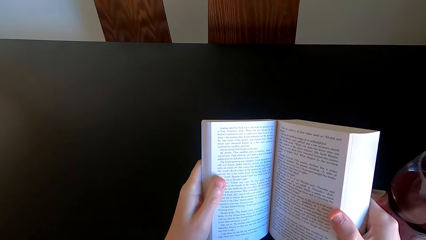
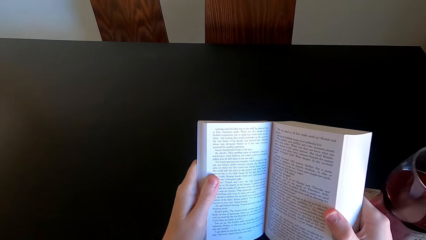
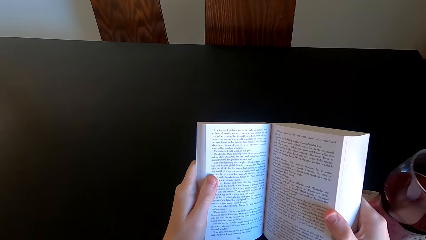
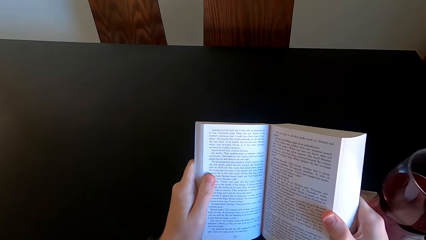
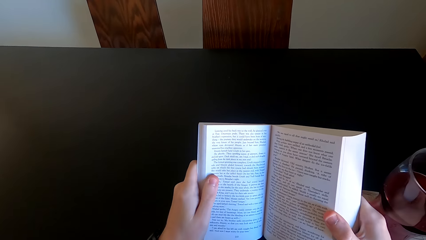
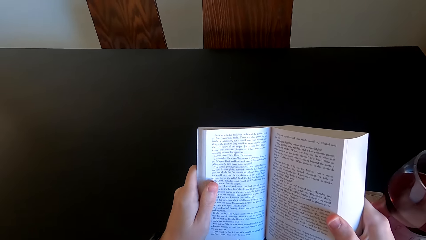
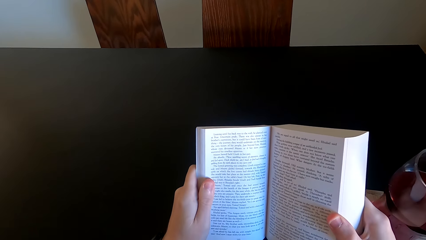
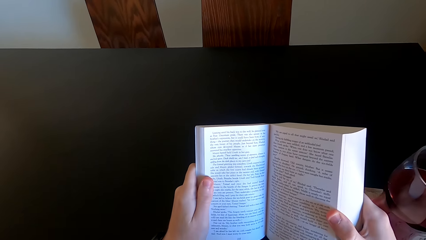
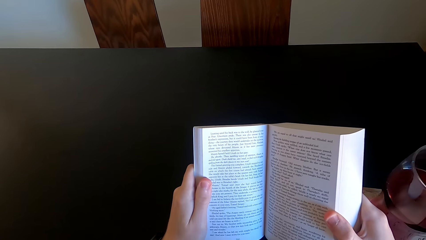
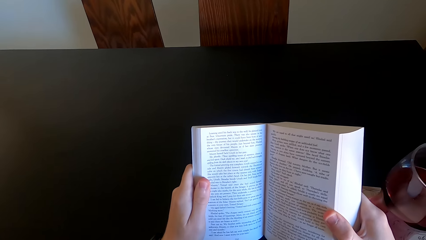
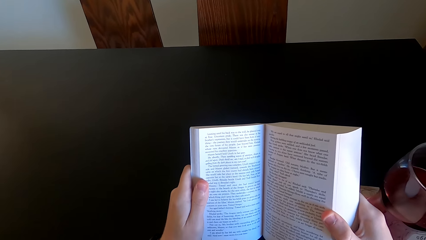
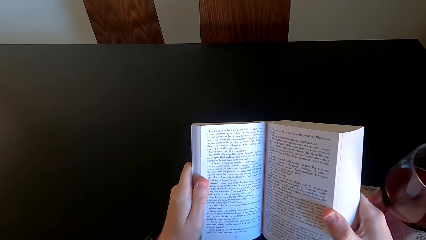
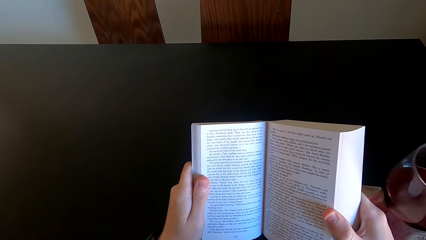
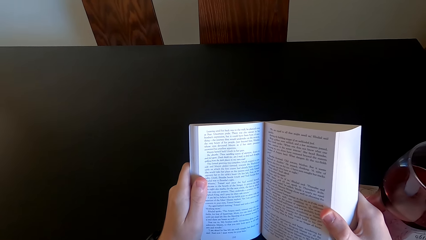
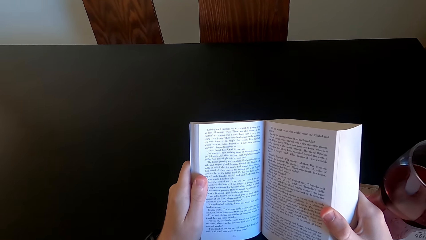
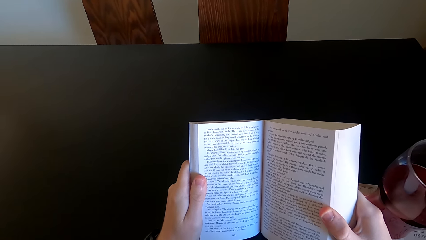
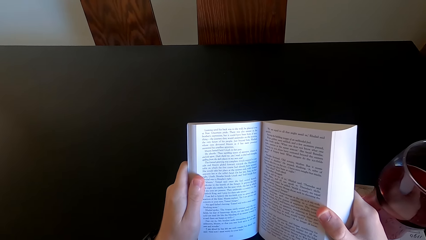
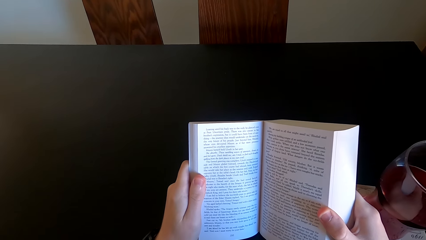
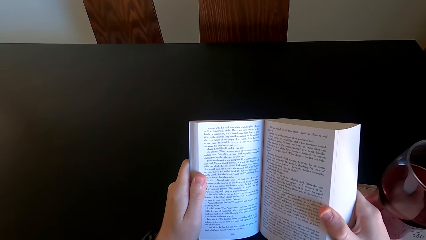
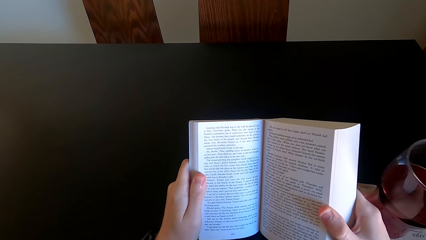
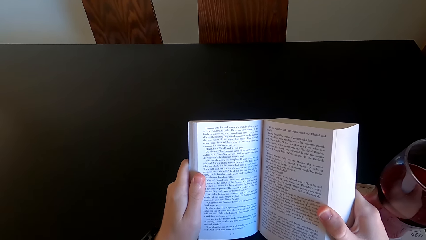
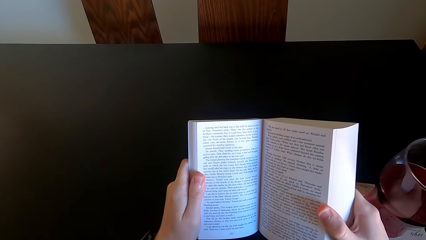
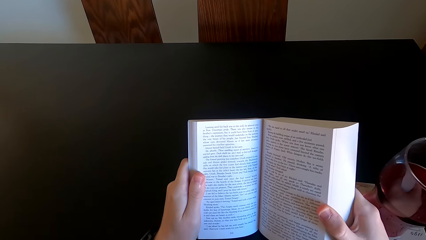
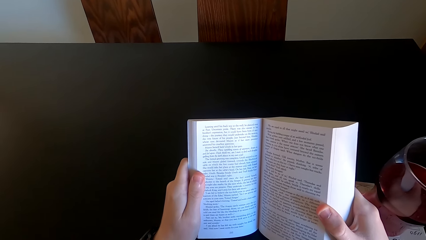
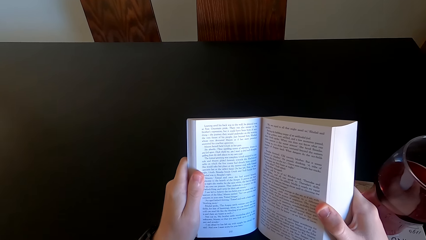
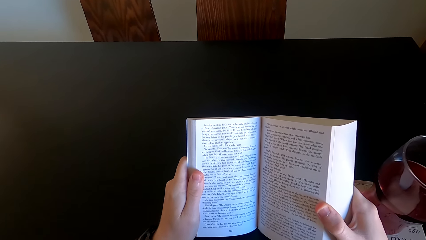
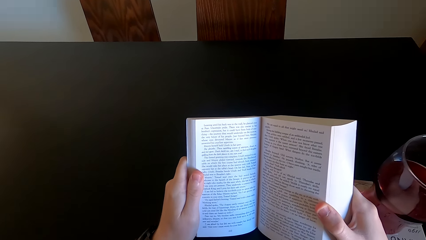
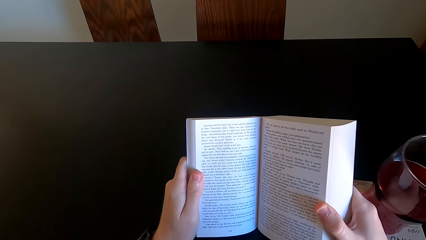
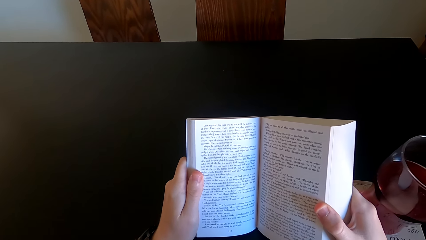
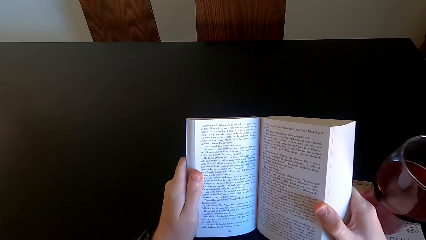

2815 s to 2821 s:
The camera wearer continues to read the novel book.

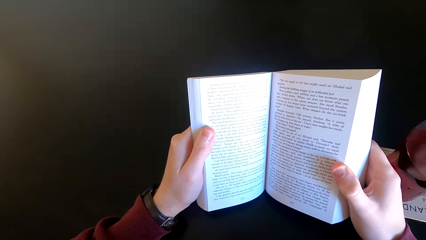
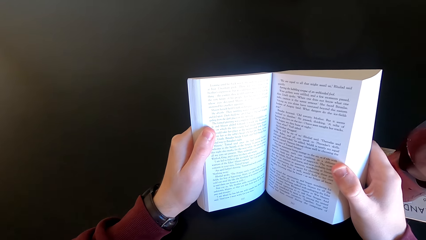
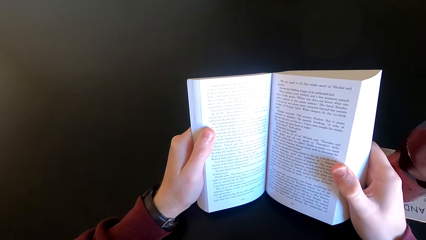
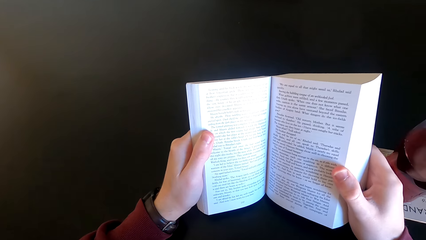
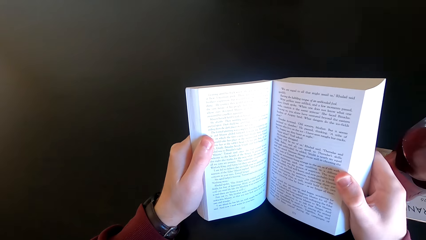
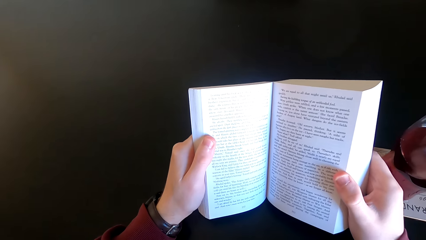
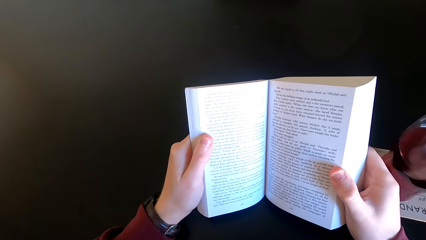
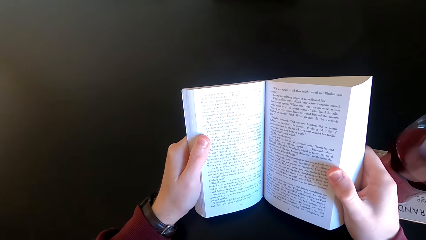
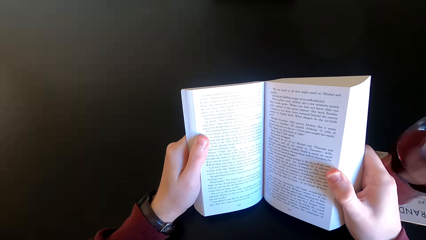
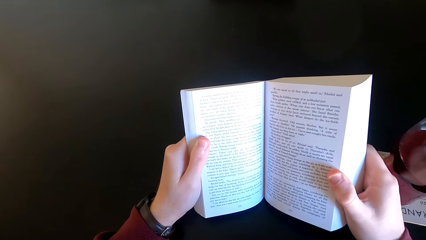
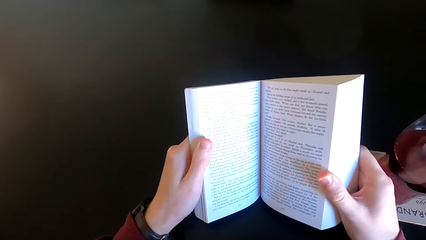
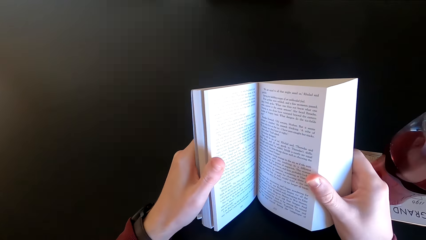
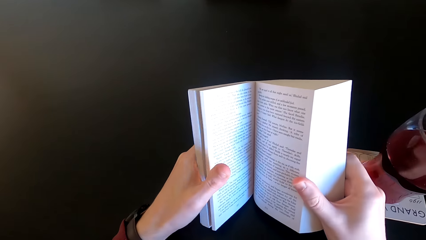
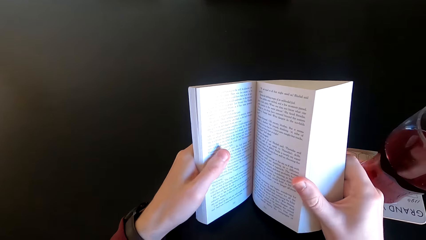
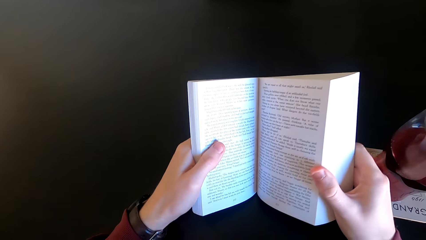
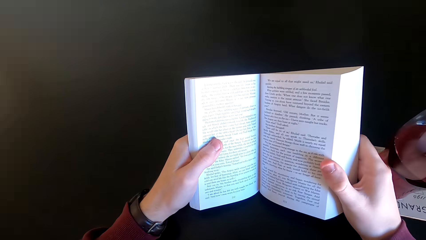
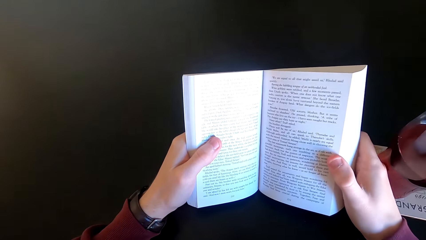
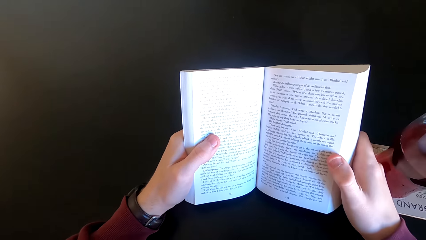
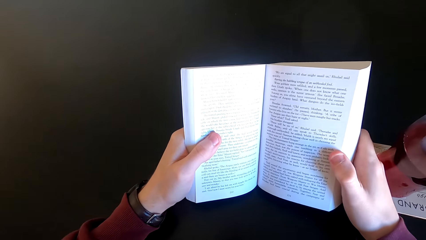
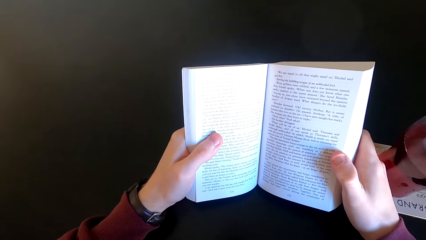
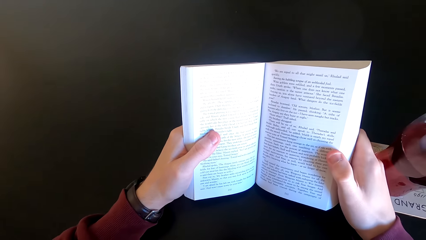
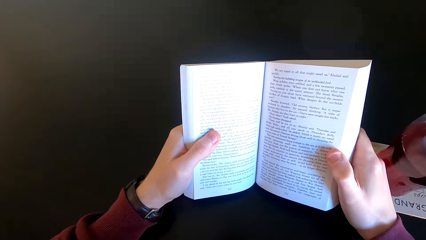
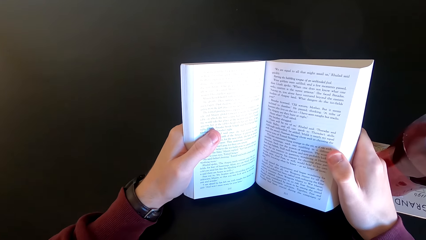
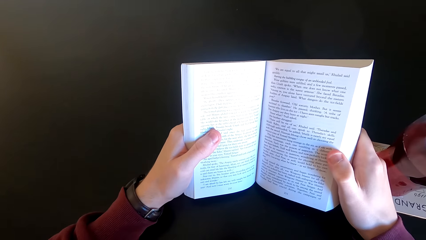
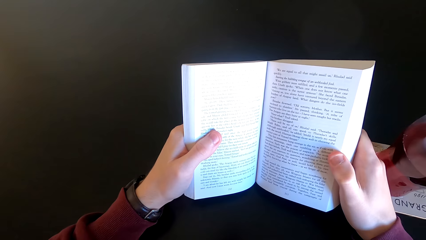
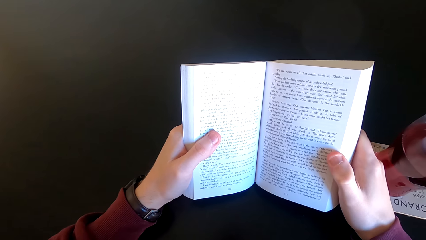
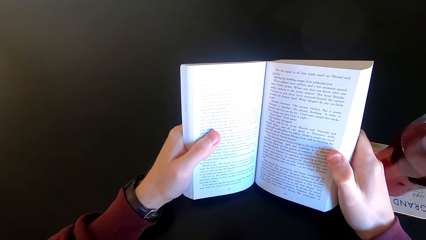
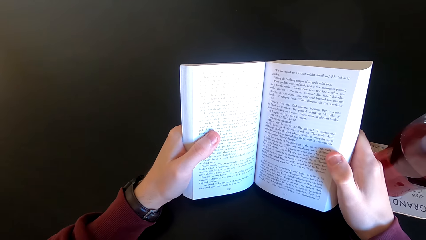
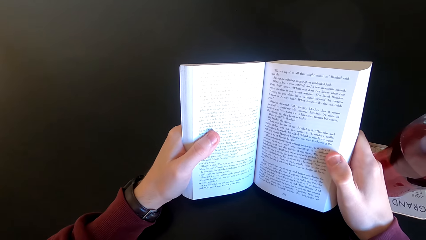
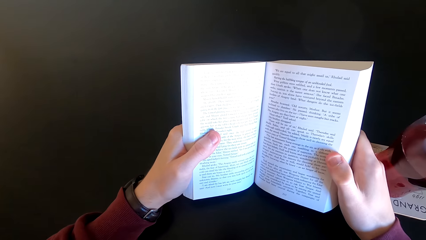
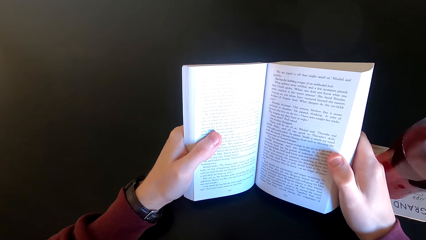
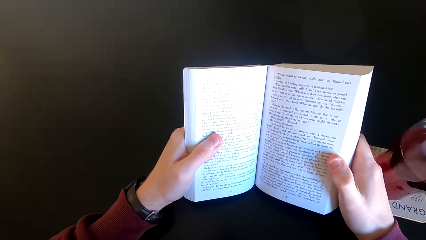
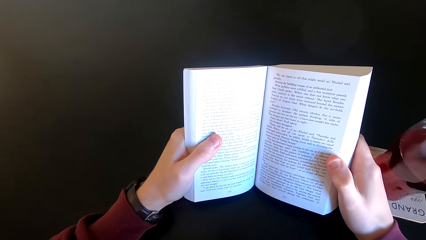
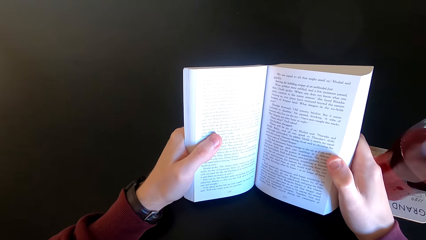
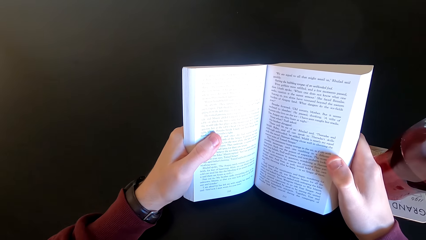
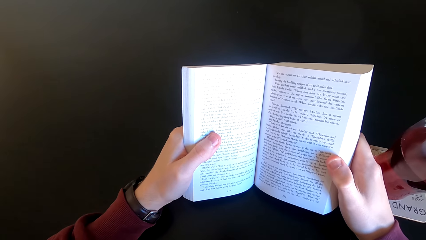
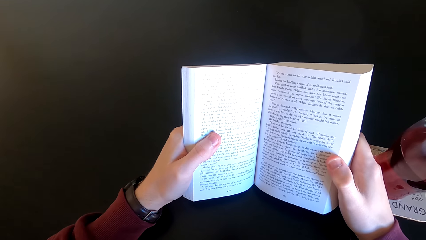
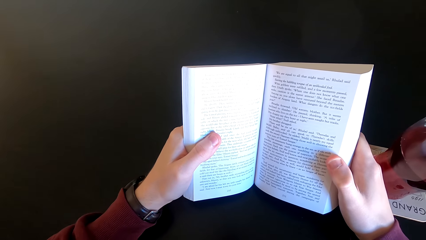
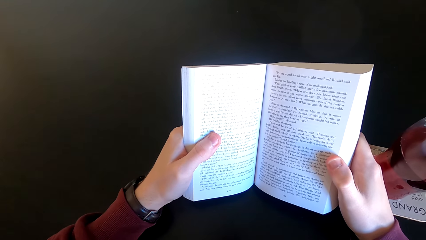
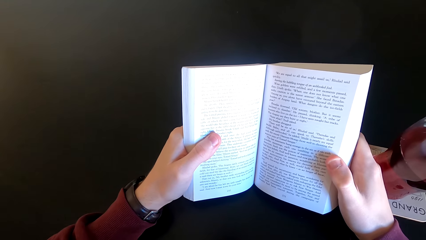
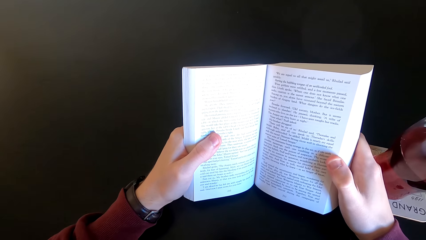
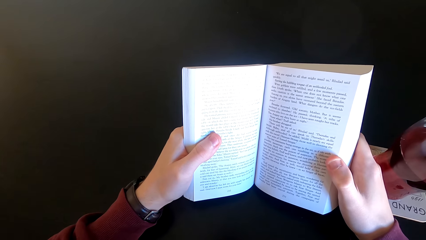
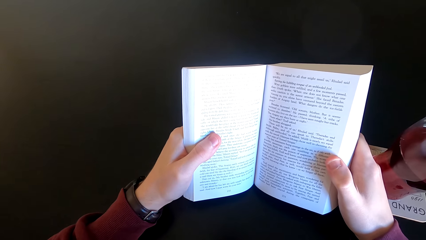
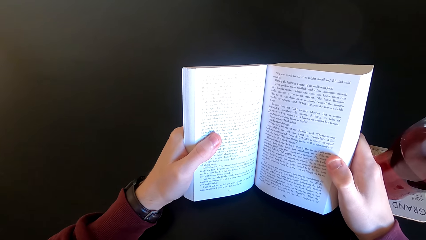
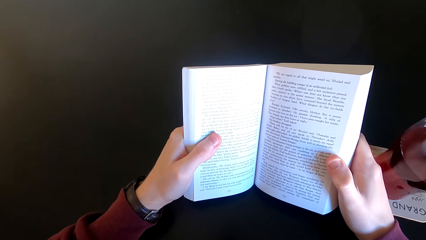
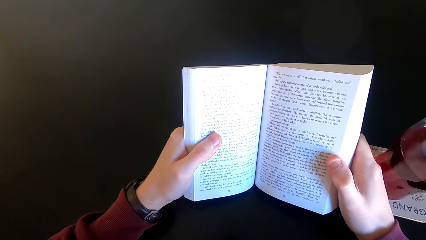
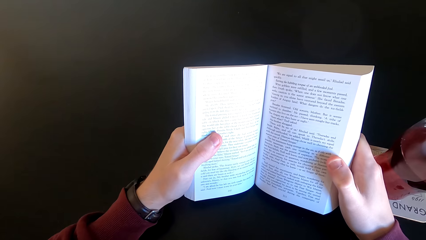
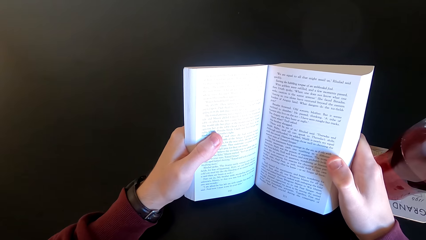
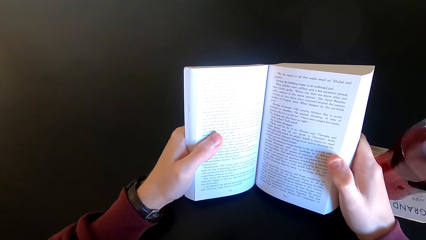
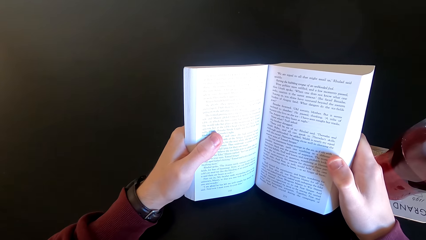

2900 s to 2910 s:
The camera wearer moves his hand. He reads the book.
